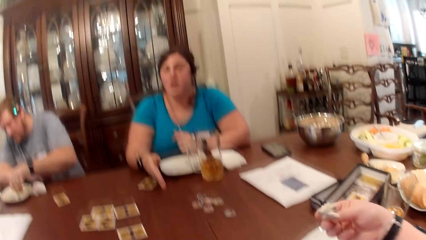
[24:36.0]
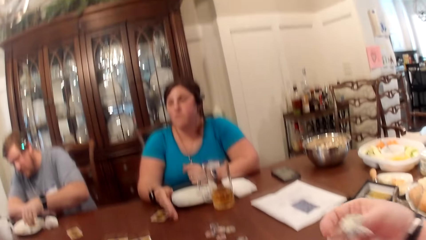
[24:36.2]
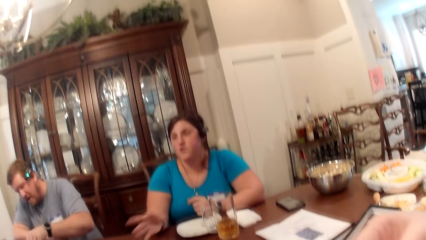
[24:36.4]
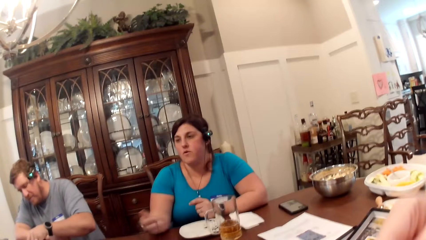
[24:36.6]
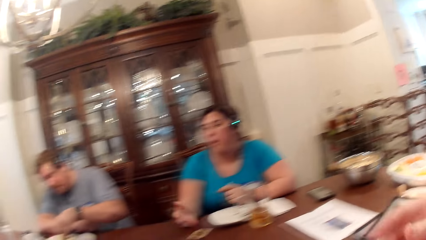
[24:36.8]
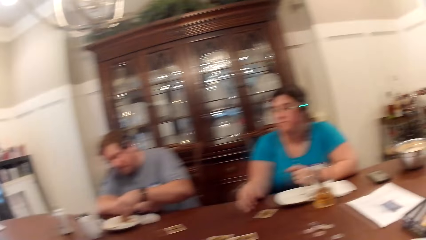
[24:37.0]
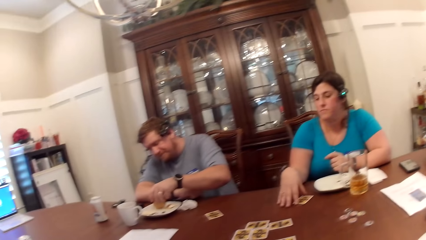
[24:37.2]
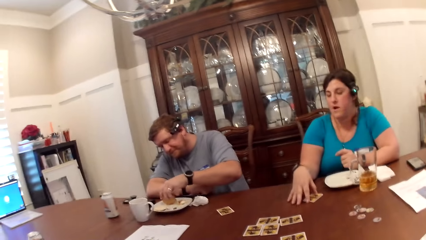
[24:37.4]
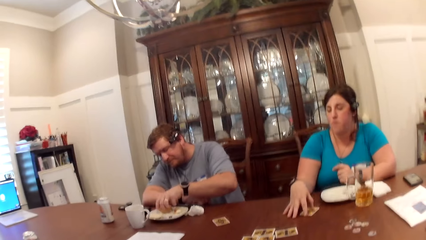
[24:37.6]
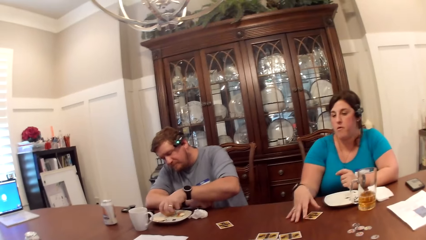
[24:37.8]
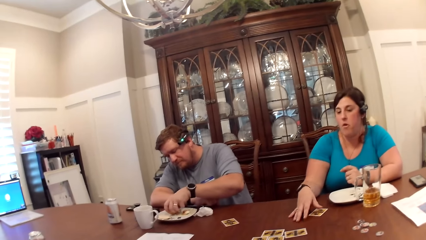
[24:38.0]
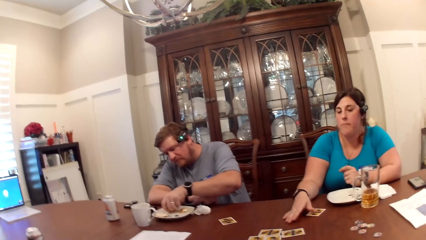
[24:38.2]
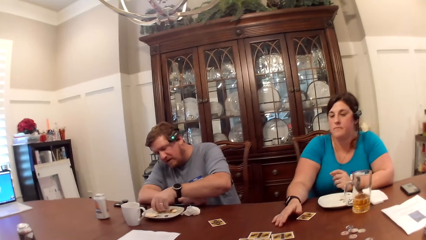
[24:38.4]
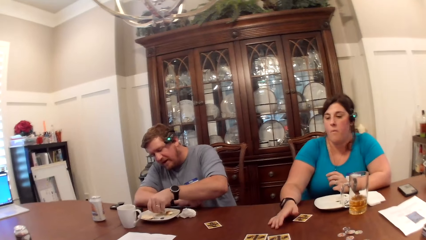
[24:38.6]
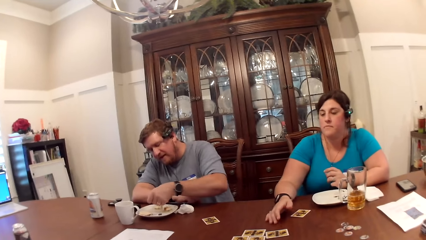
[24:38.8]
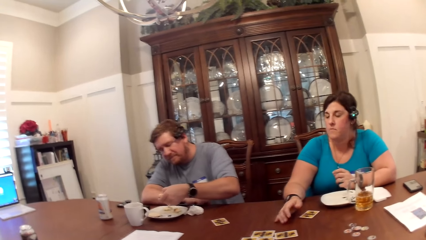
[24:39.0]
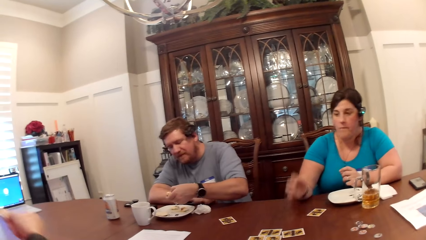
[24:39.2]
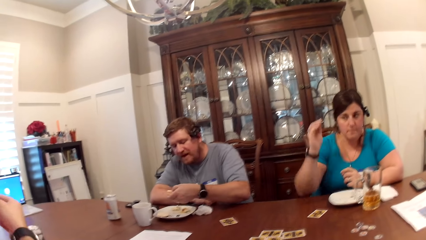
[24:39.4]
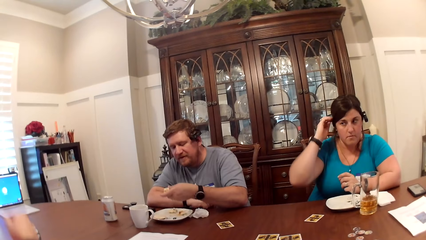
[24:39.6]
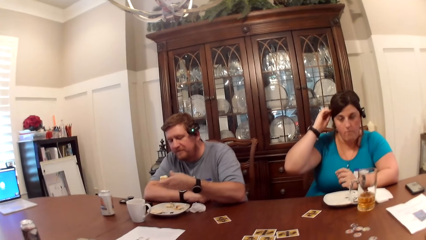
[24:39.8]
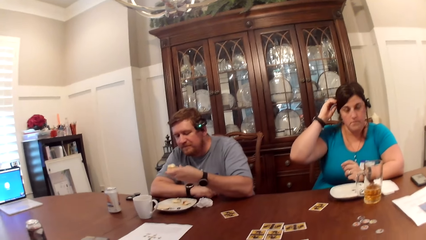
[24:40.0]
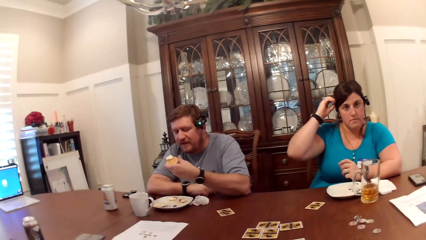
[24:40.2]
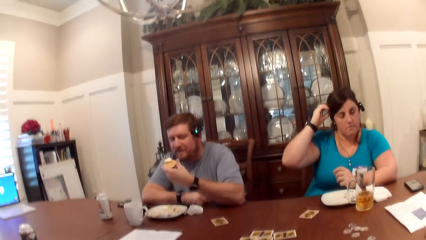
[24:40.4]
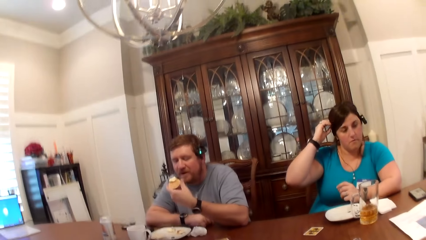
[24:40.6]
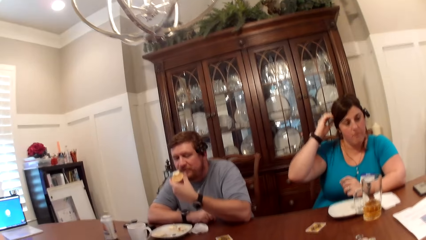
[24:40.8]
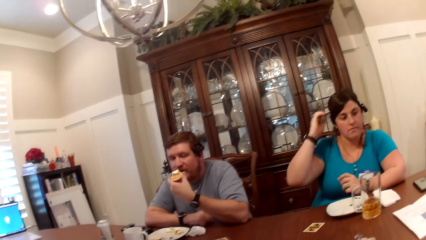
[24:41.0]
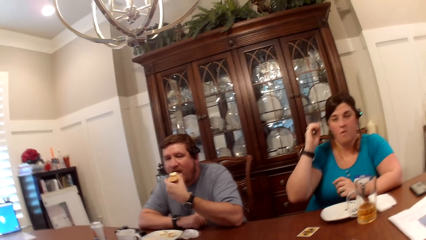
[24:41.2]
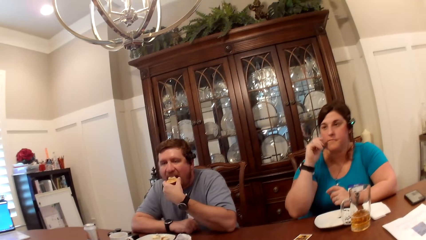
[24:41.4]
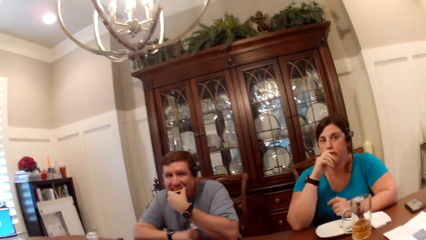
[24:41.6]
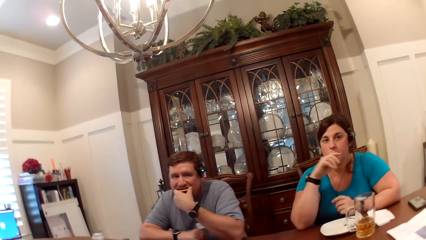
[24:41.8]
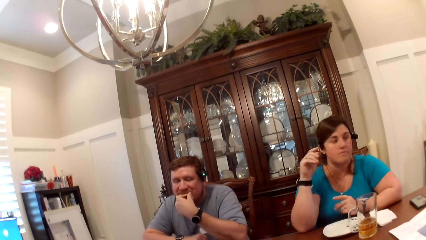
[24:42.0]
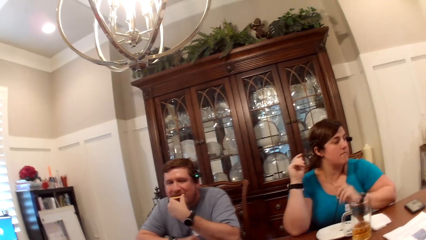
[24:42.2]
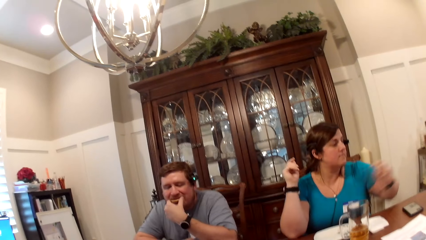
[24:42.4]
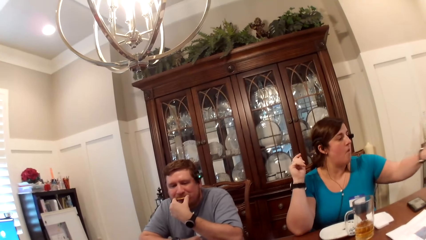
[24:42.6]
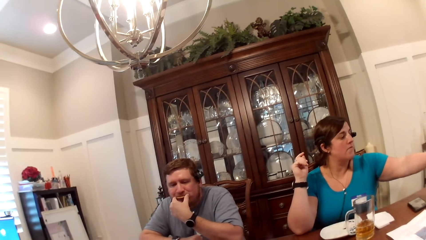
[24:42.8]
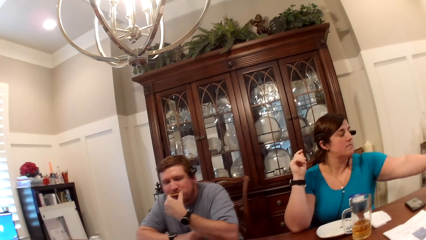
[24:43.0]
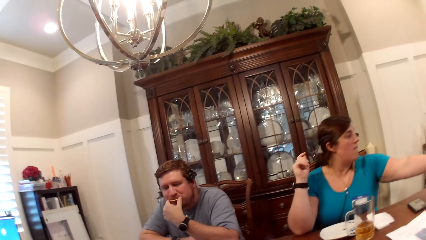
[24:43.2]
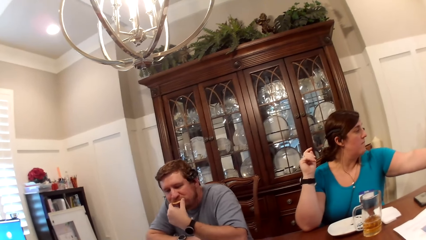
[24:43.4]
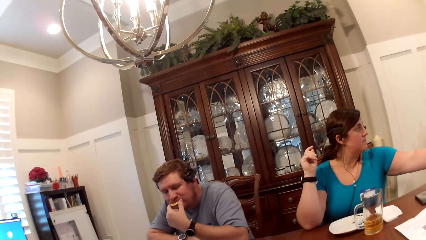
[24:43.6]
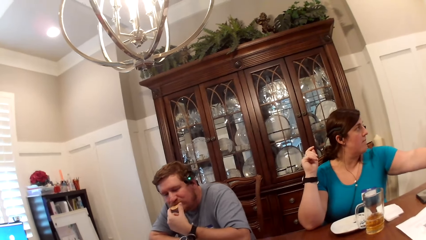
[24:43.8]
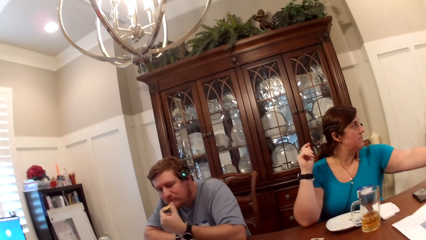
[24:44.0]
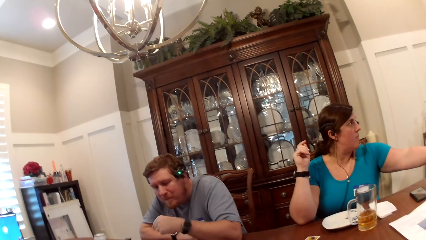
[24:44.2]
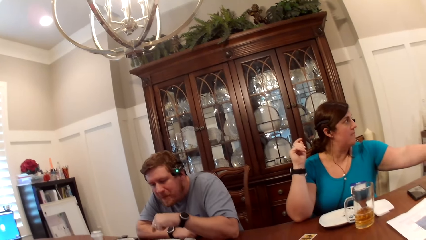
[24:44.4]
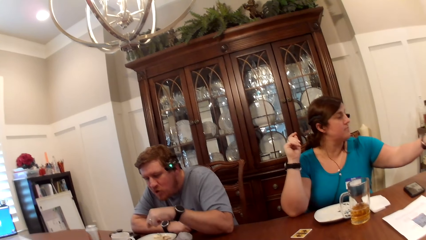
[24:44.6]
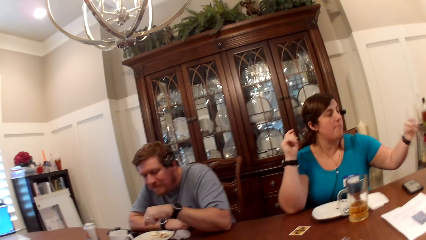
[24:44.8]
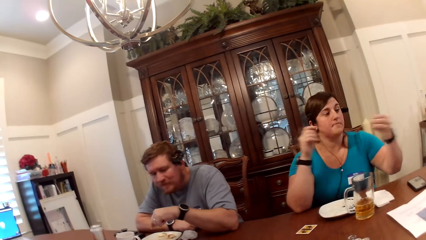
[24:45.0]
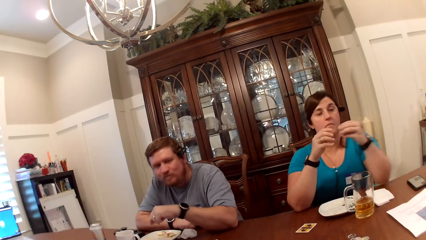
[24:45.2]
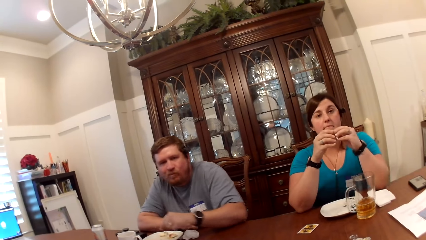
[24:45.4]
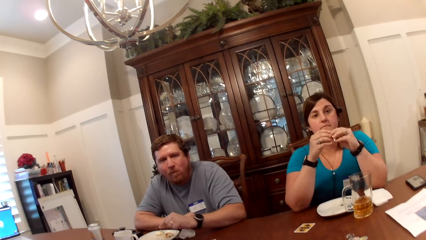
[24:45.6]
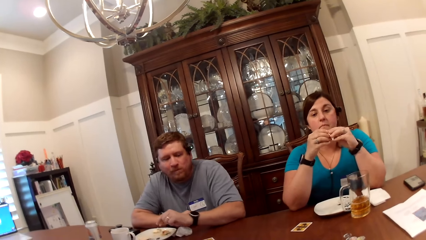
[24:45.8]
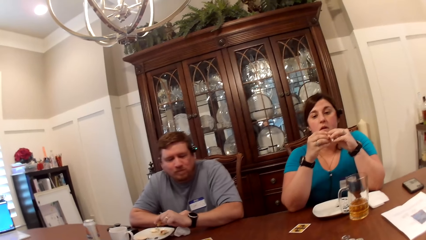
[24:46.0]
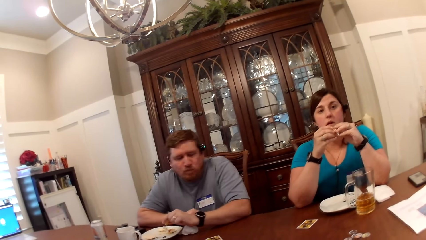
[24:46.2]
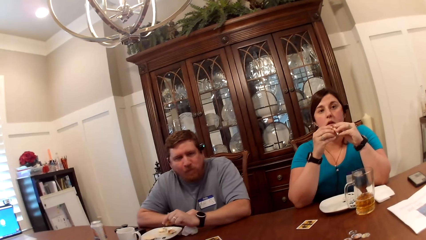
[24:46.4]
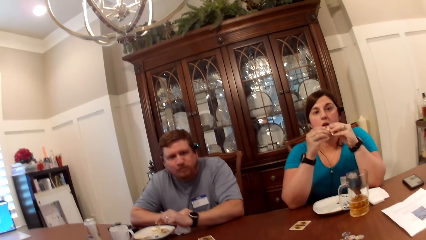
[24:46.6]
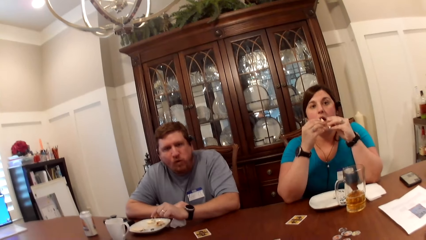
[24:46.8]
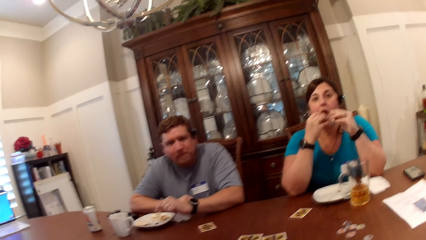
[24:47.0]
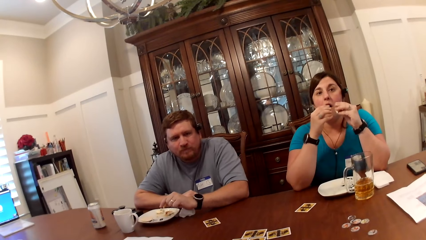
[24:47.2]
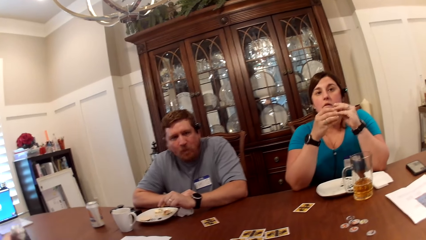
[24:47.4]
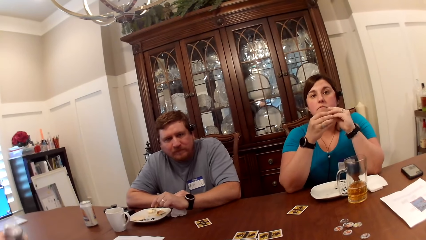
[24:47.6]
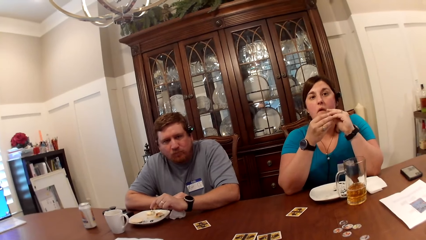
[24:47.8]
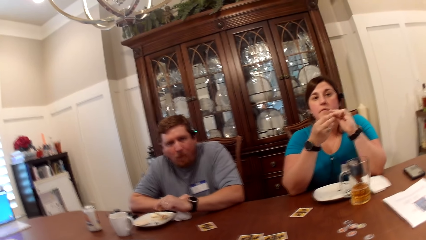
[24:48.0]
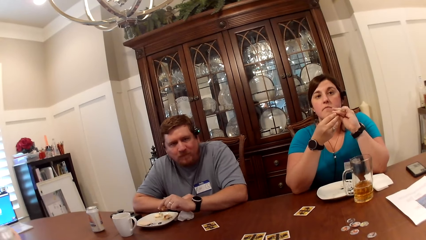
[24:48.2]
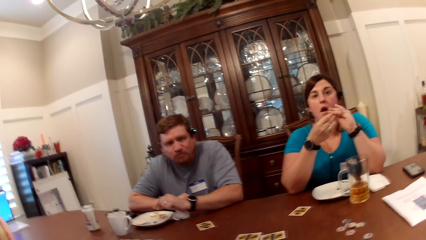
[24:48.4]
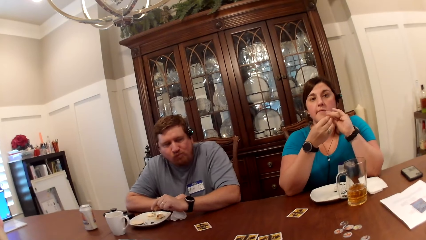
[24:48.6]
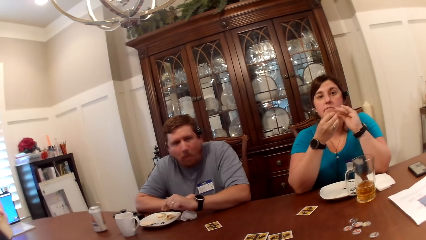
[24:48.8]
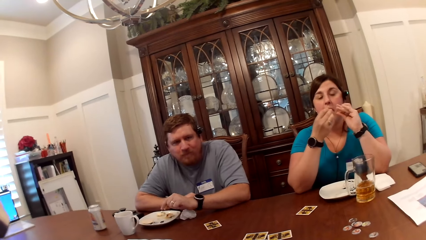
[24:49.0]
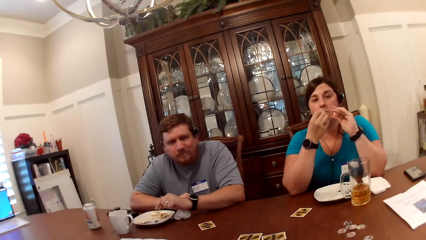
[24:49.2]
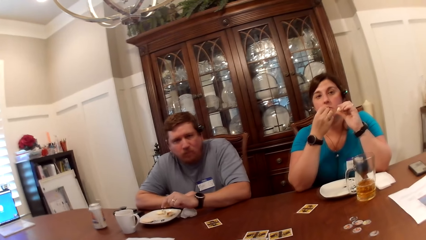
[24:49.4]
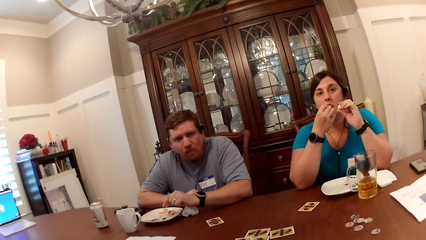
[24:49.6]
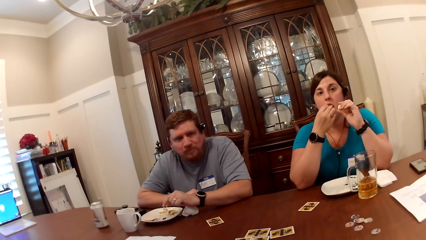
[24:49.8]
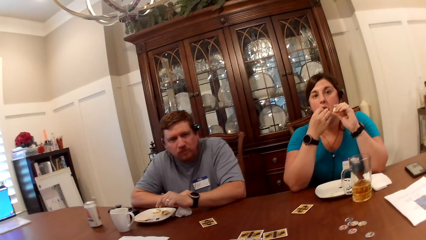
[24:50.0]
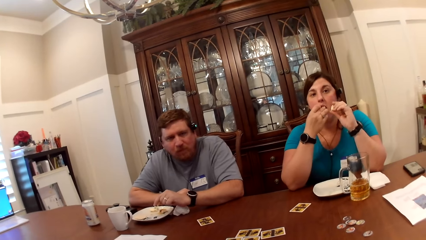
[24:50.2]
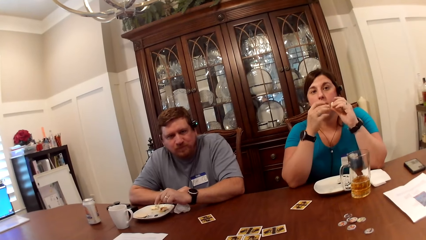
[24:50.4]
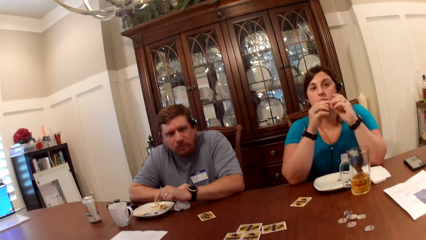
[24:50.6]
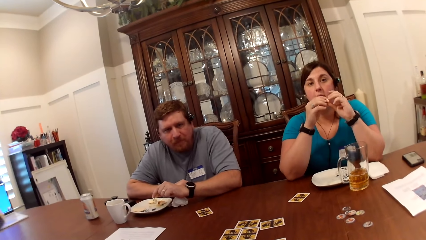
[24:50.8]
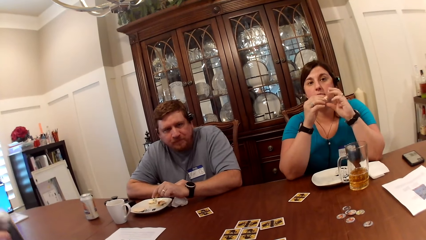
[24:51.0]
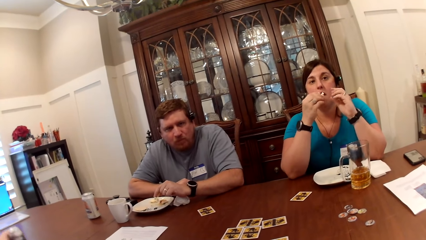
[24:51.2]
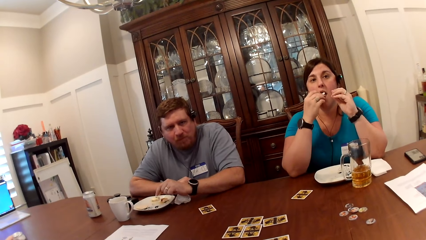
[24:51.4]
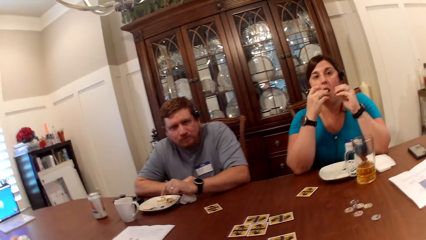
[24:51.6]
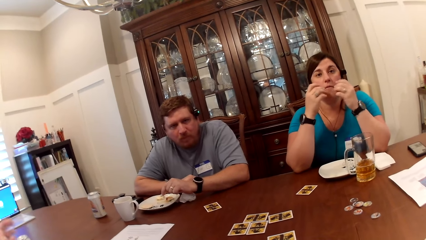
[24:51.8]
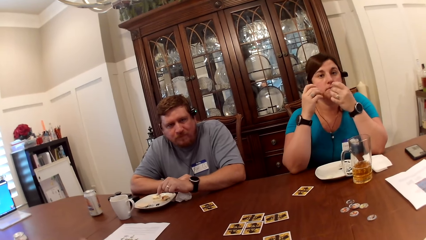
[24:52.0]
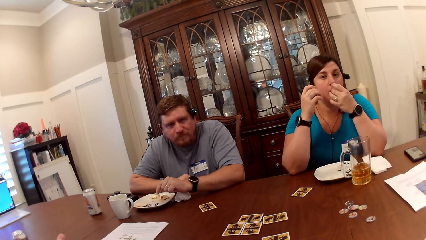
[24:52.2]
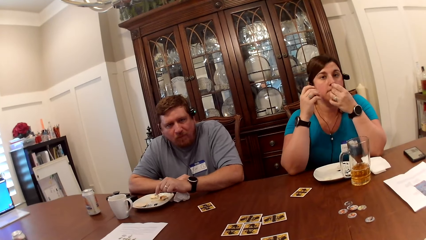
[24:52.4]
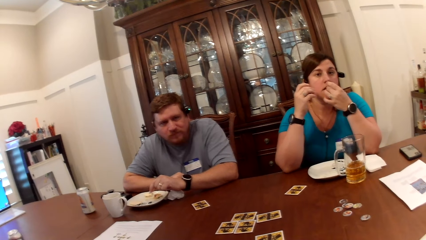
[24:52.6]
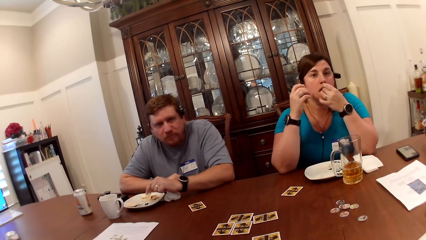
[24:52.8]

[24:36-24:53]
The camera wearer eats food with her right hand. A man eats with his left hand. The camera wearer converses with the group. The woman holds food with both hands. A lady eats.
